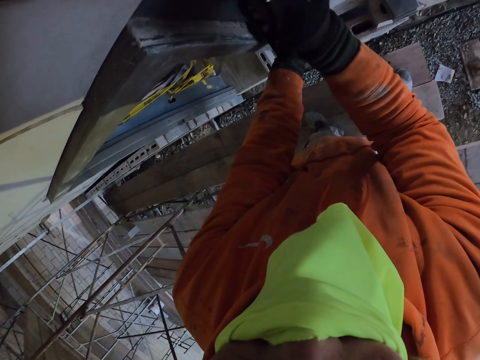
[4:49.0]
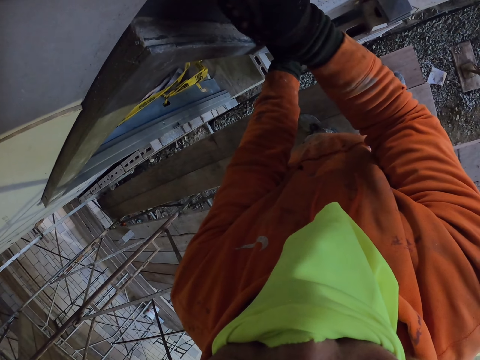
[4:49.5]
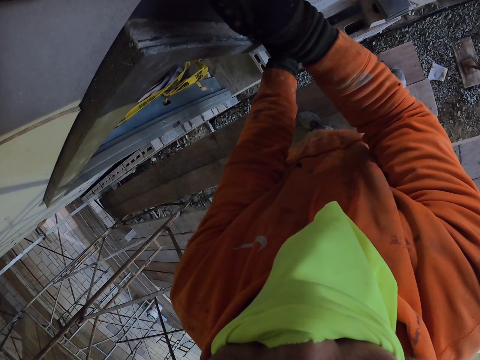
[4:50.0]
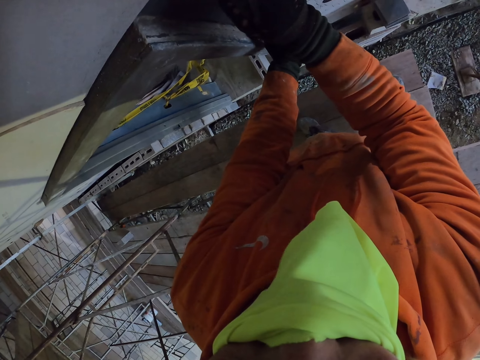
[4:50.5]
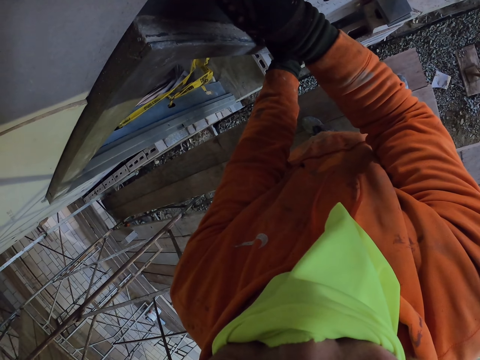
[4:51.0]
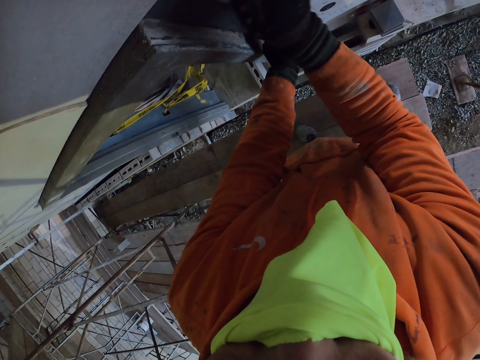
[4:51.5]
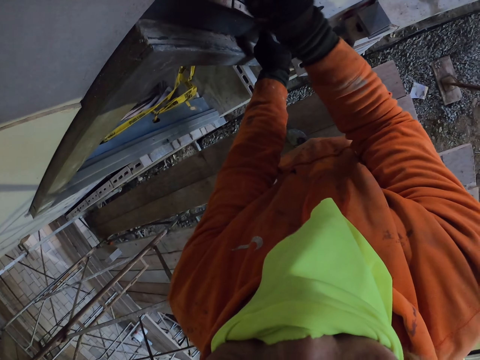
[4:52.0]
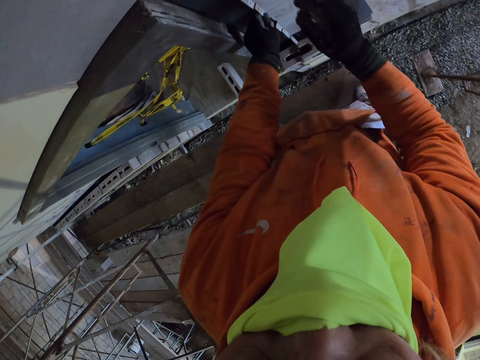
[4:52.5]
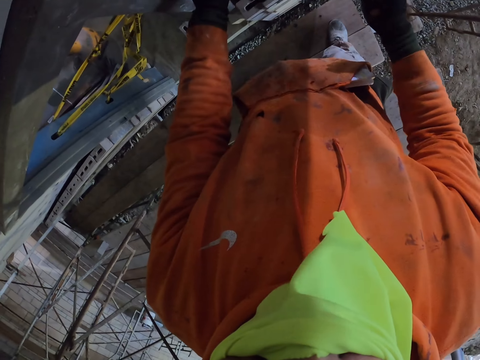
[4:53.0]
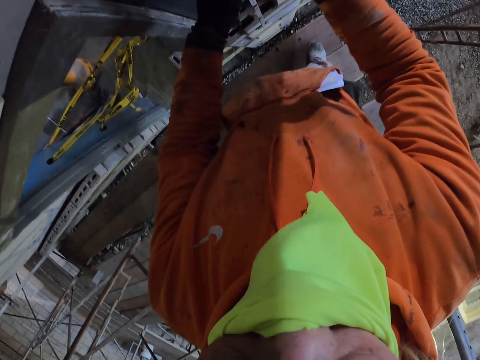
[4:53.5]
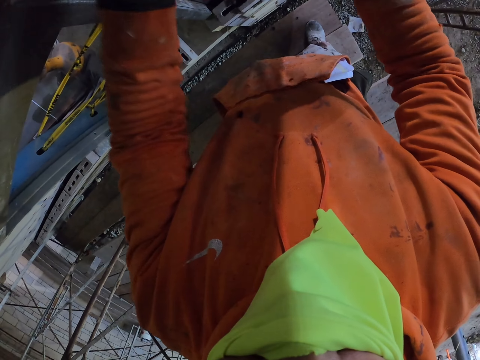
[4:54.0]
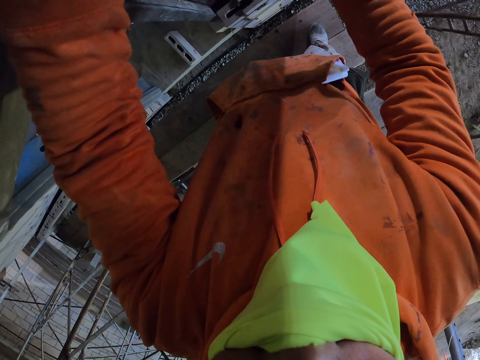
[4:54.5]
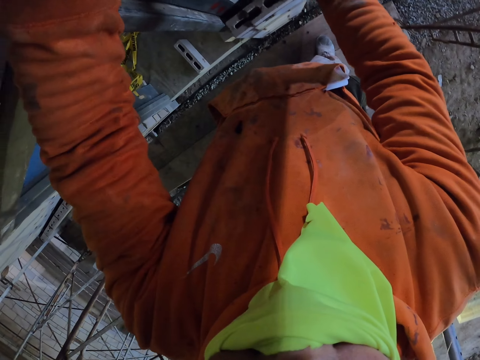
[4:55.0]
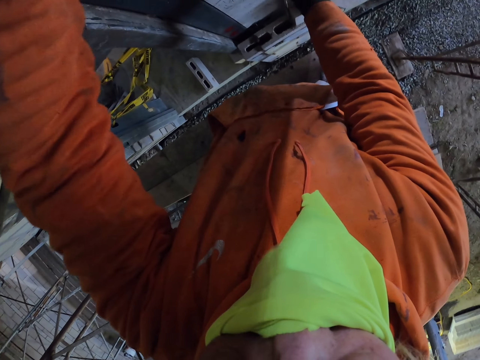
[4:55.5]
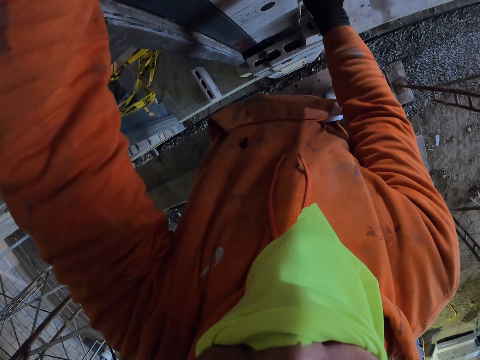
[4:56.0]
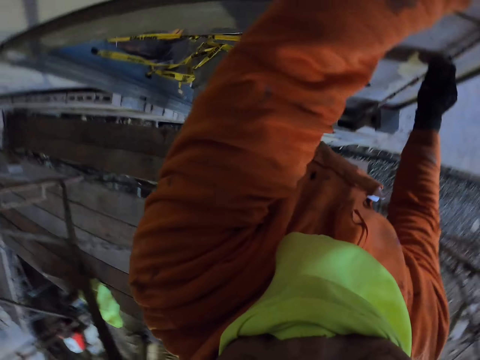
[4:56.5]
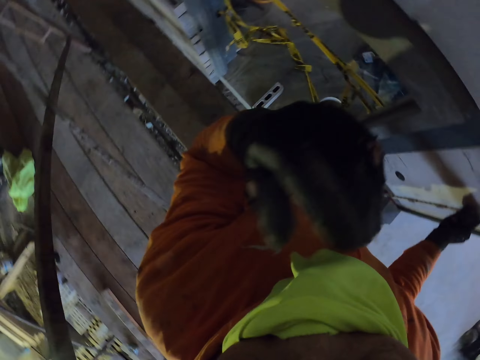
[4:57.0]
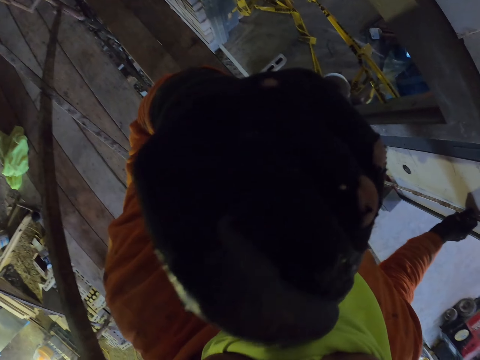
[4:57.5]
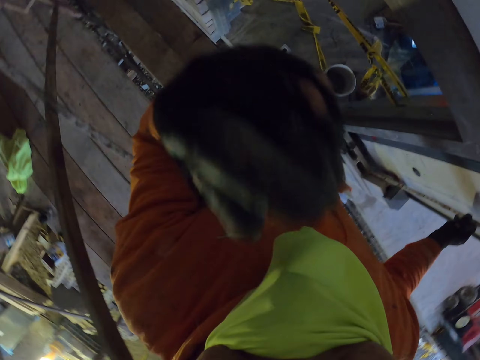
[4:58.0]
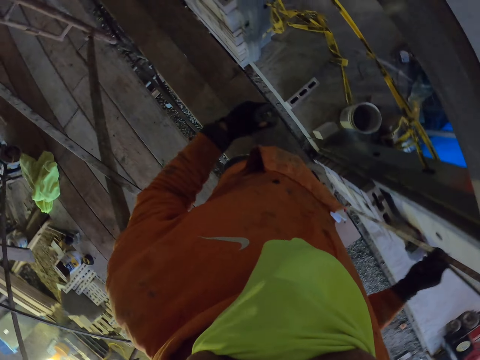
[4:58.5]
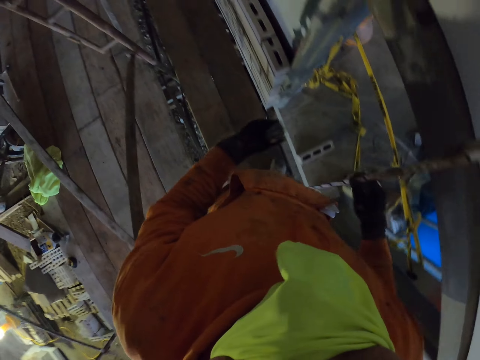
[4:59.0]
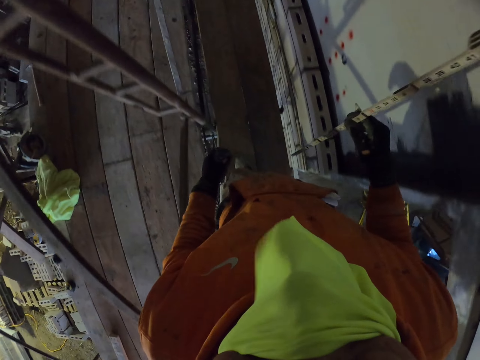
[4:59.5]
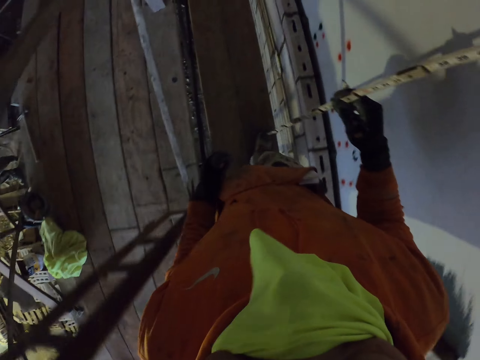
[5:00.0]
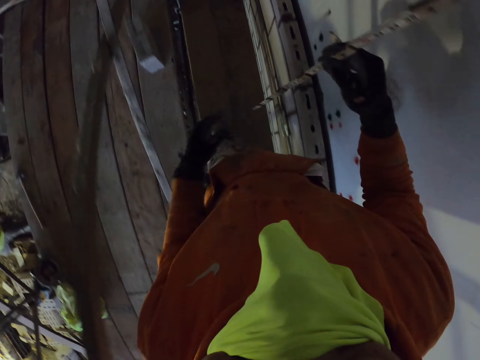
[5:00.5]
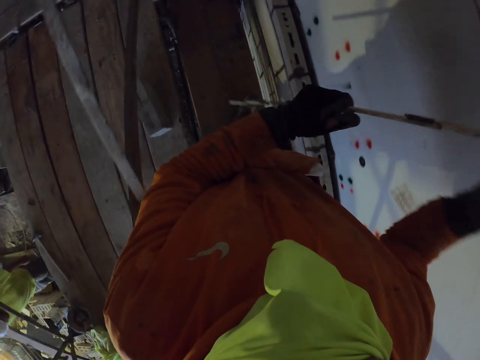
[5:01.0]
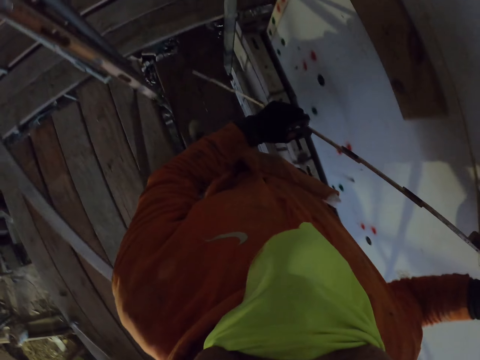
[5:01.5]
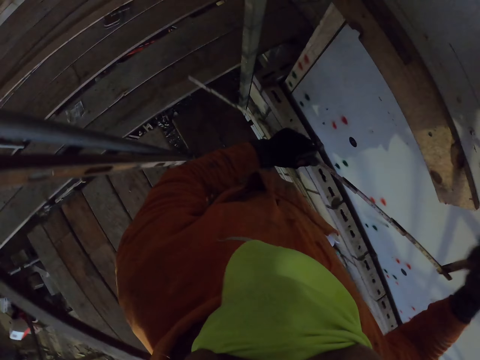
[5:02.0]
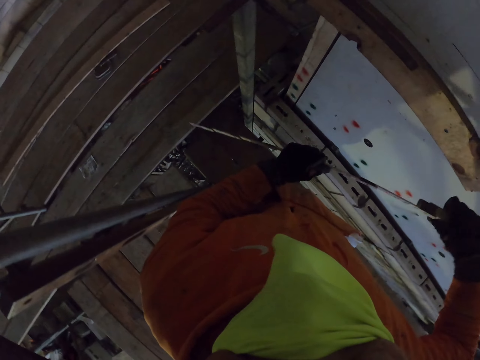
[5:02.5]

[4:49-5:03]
The camera wearer adjusts a mask. They pull the yellow material. They walk around the room.

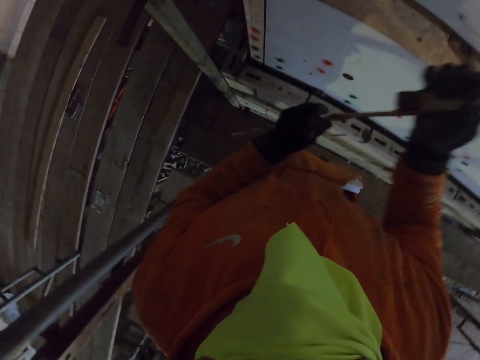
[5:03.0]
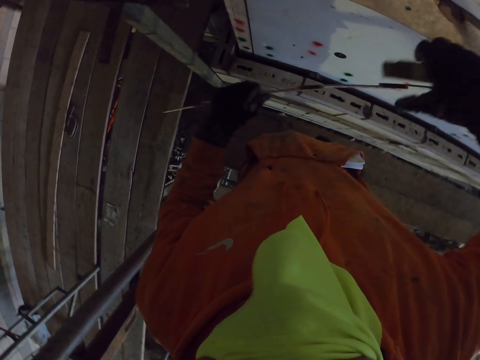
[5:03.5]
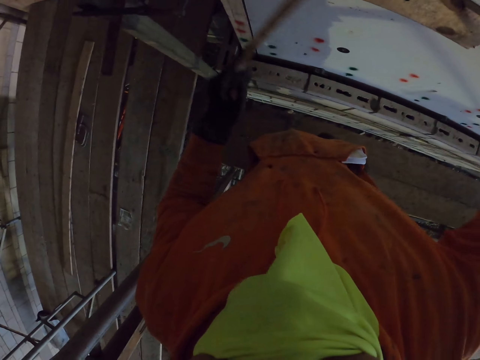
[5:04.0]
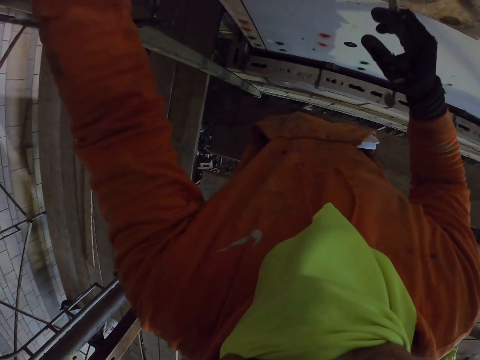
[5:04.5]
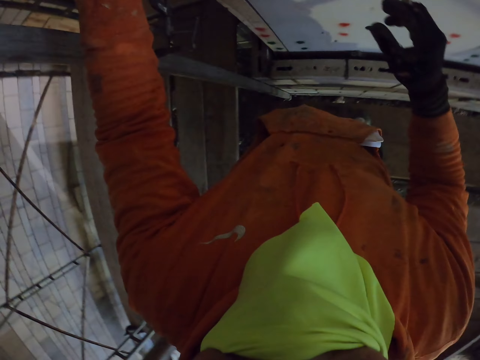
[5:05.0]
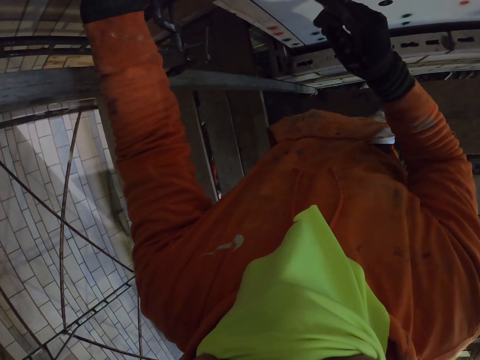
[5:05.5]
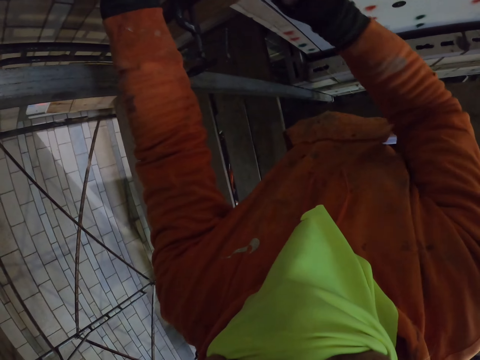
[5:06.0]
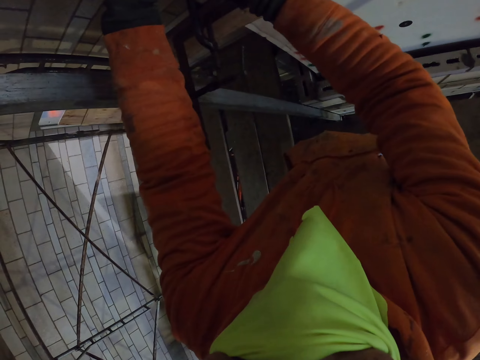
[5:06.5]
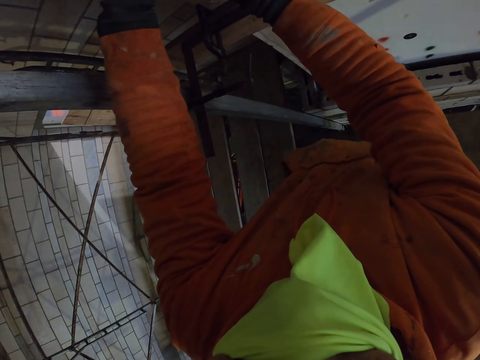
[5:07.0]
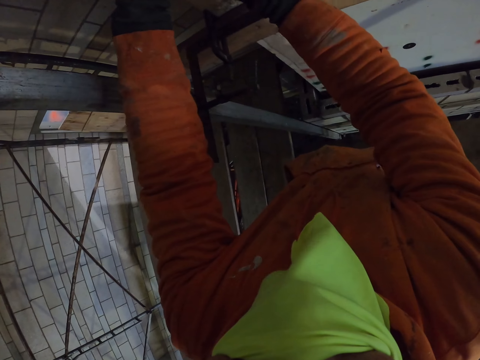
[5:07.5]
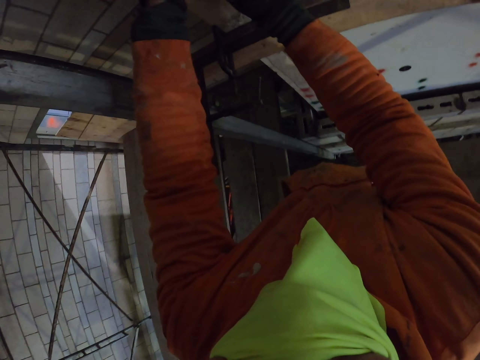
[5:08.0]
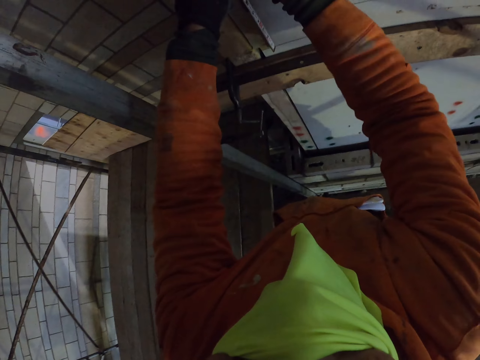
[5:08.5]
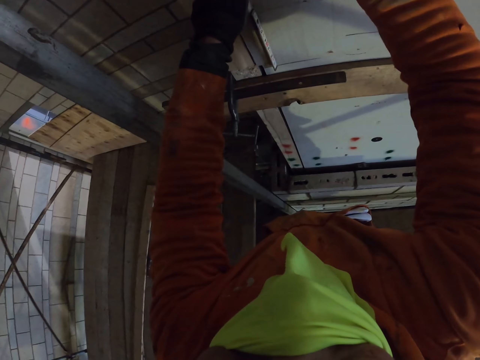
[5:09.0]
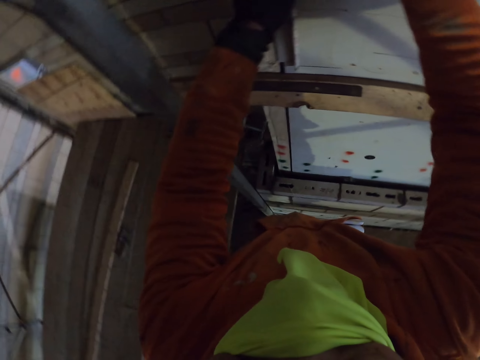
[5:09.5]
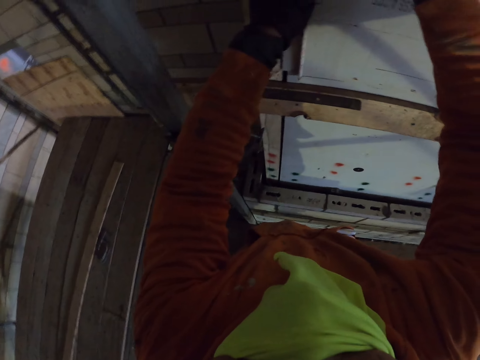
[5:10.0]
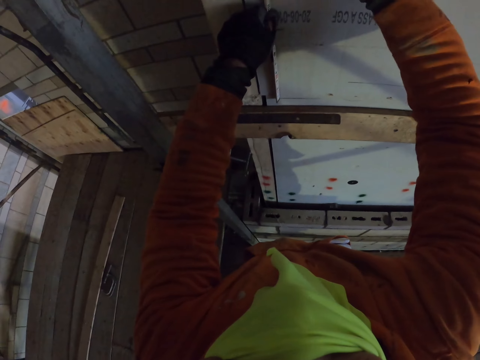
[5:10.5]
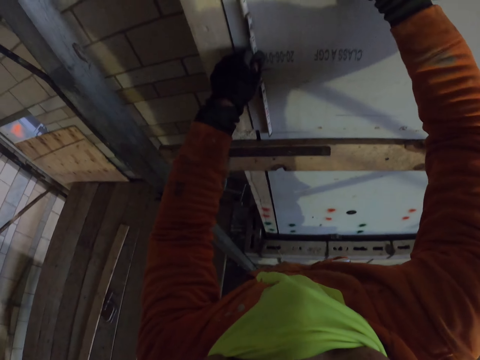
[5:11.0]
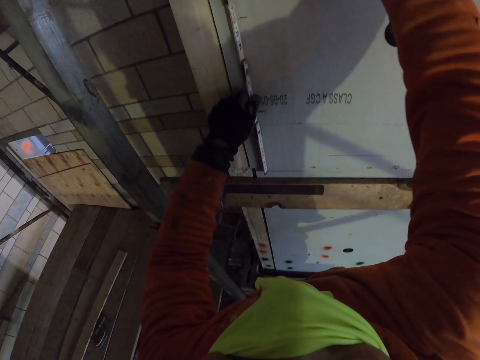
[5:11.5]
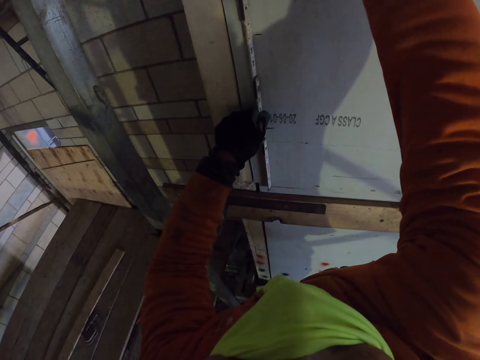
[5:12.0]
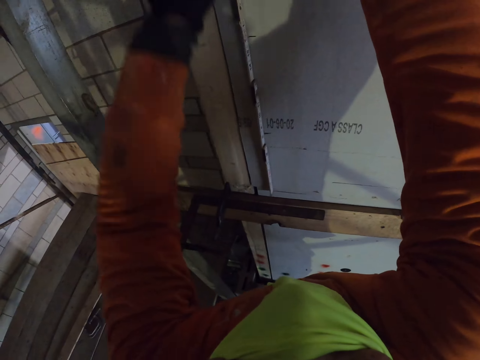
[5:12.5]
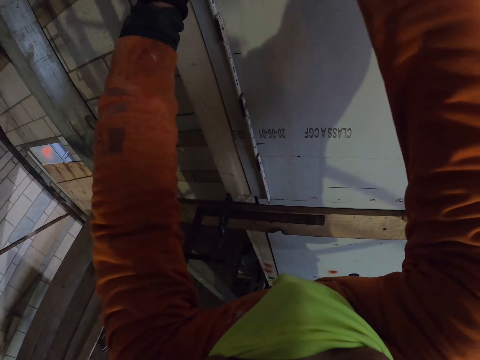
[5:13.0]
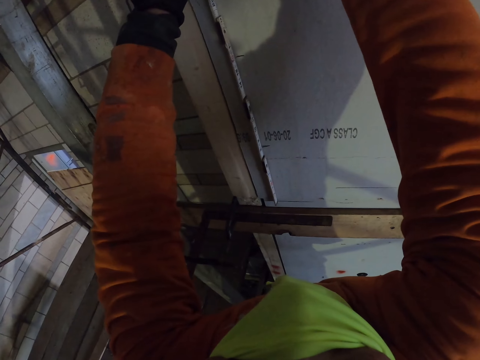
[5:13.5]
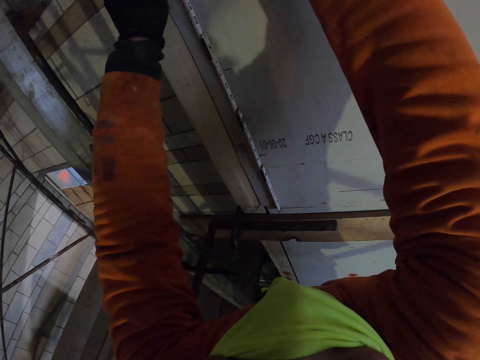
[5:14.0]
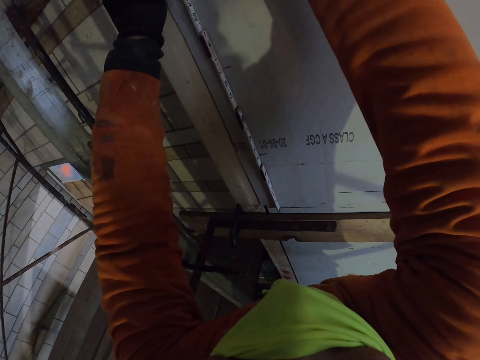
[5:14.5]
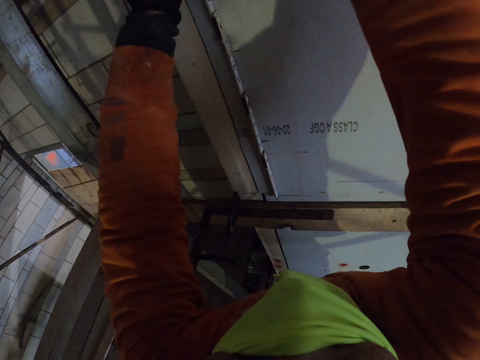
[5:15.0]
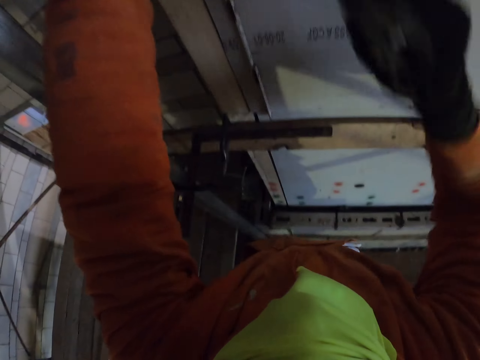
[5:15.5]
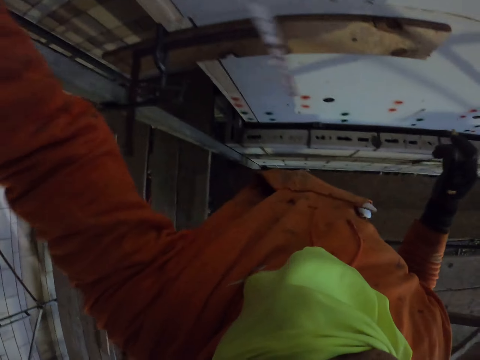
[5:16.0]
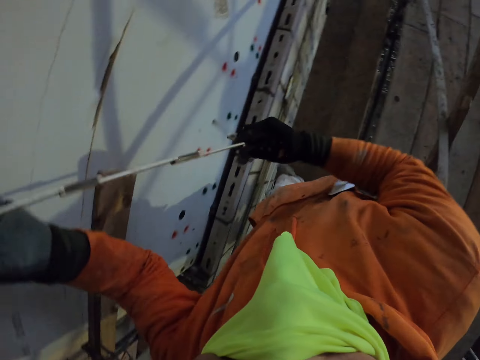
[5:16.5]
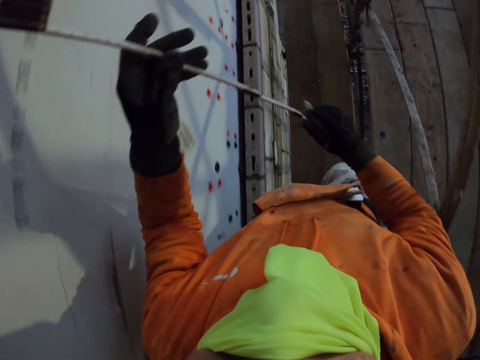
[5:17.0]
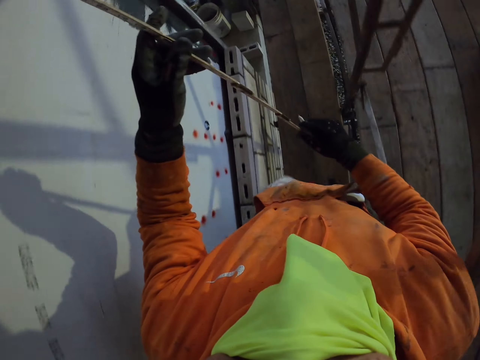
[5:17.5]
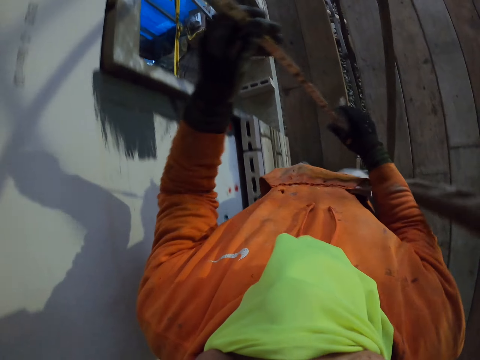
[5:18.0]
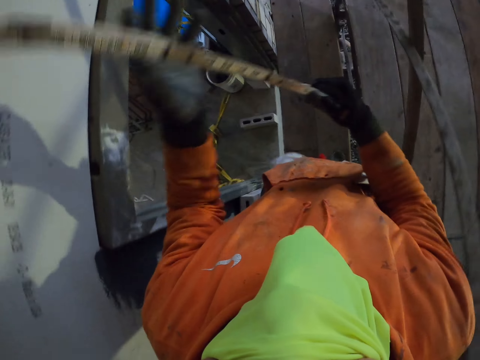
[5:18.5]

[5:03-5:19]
The camera wearer places the ruler on the wall. They mark a point on the wall with a marker. They walk around the room.
